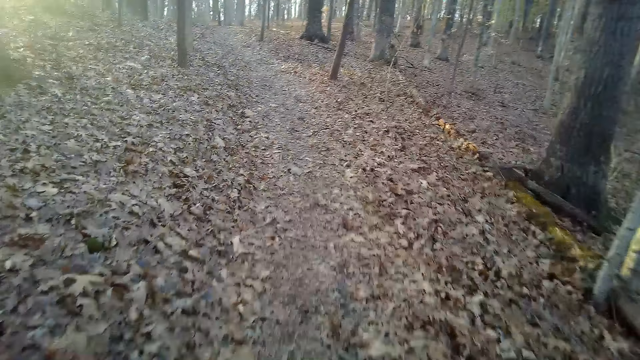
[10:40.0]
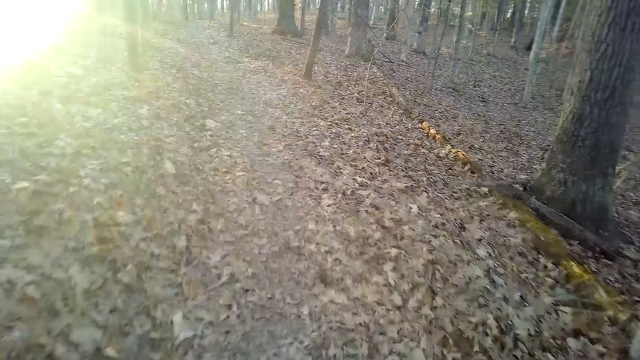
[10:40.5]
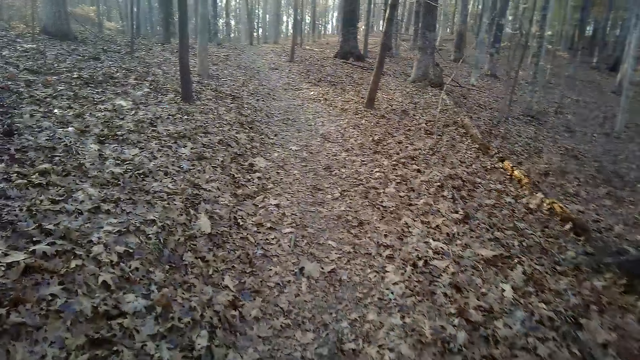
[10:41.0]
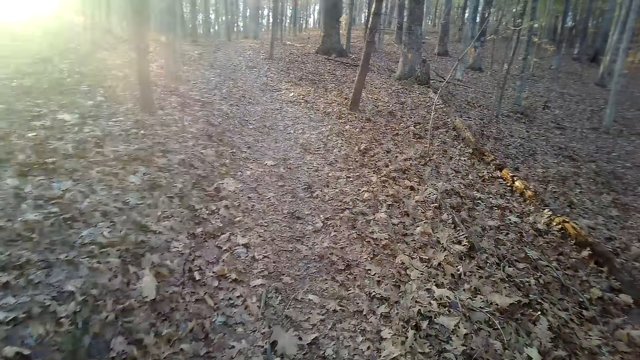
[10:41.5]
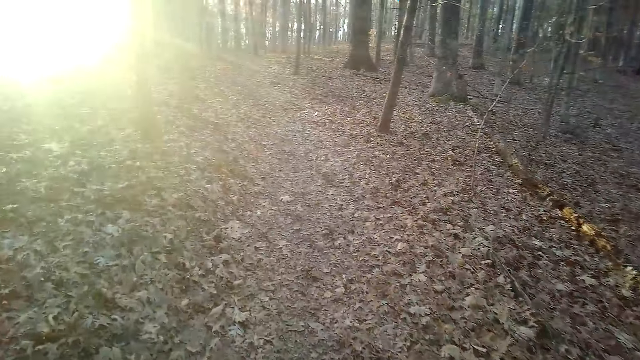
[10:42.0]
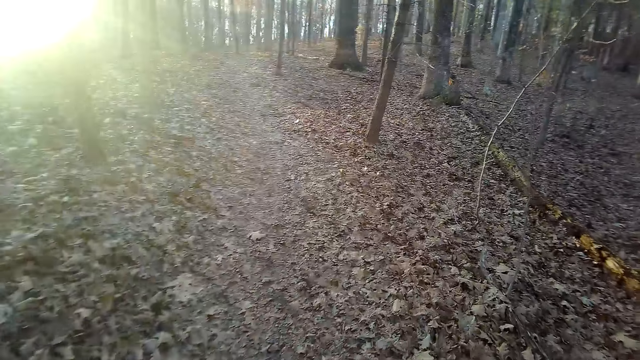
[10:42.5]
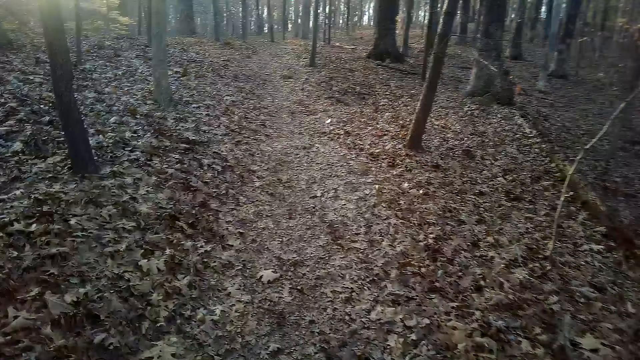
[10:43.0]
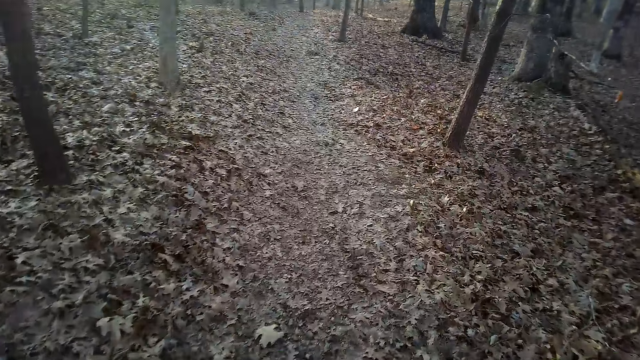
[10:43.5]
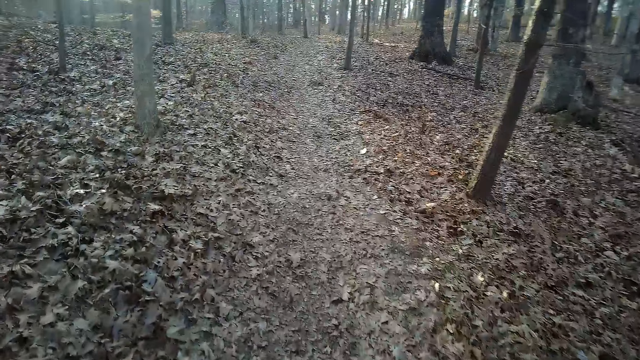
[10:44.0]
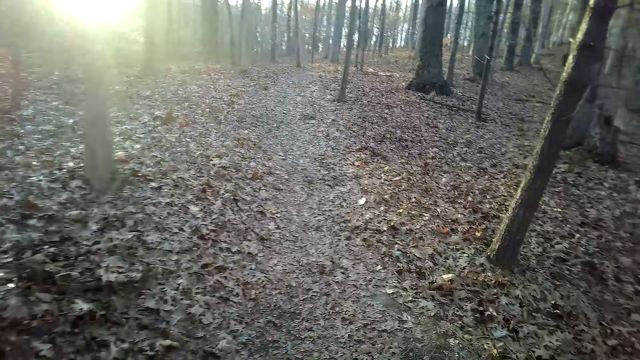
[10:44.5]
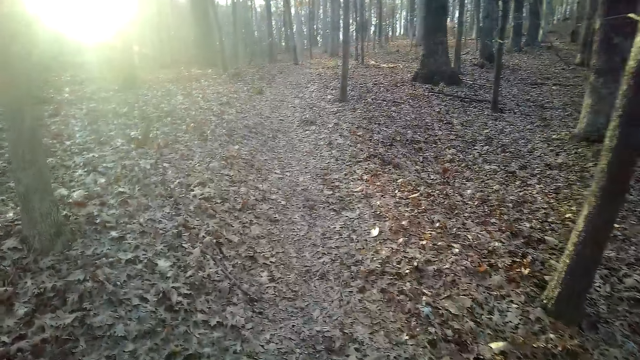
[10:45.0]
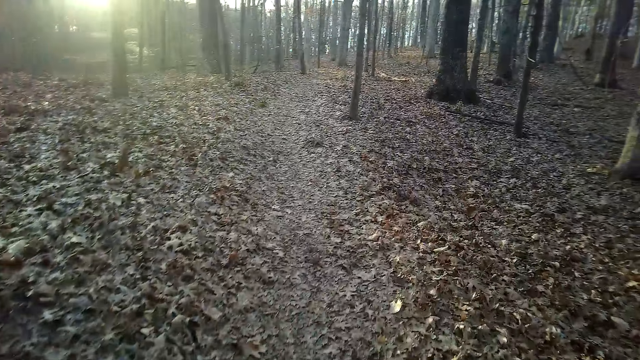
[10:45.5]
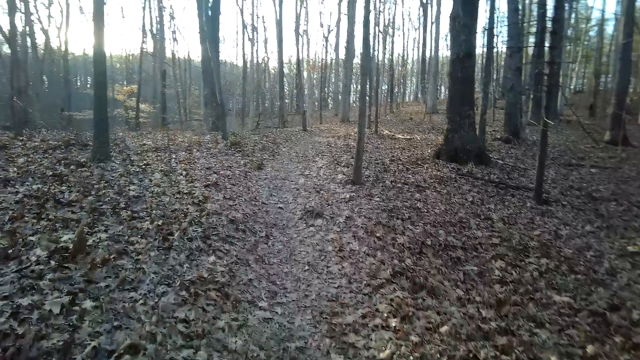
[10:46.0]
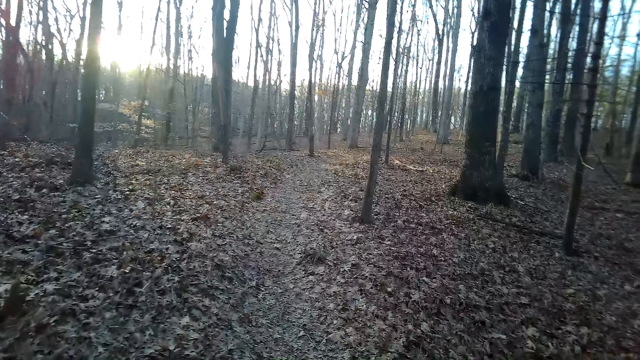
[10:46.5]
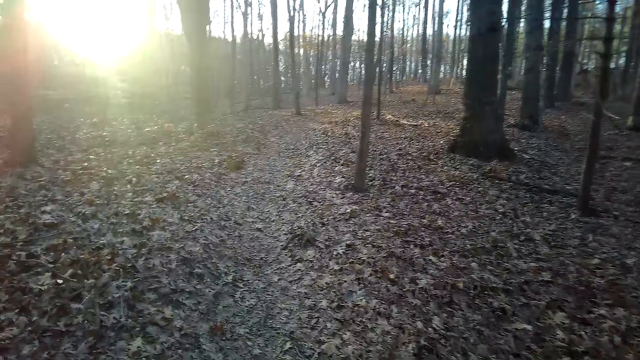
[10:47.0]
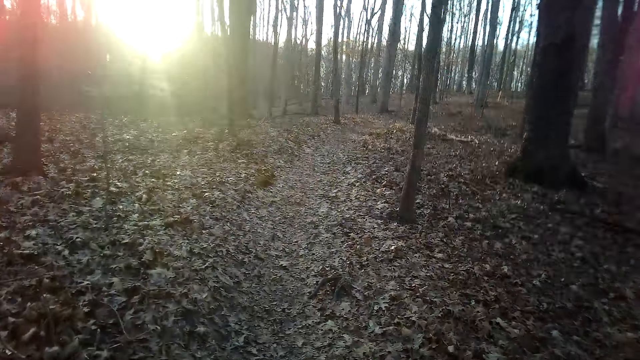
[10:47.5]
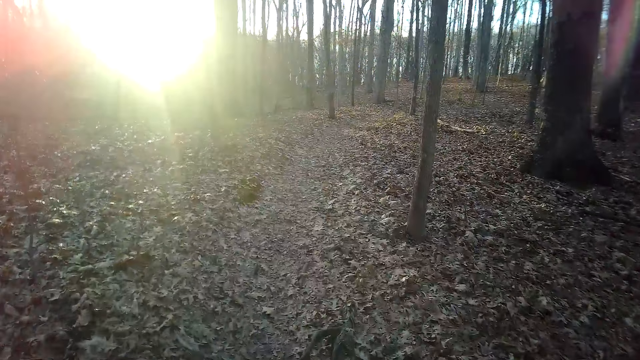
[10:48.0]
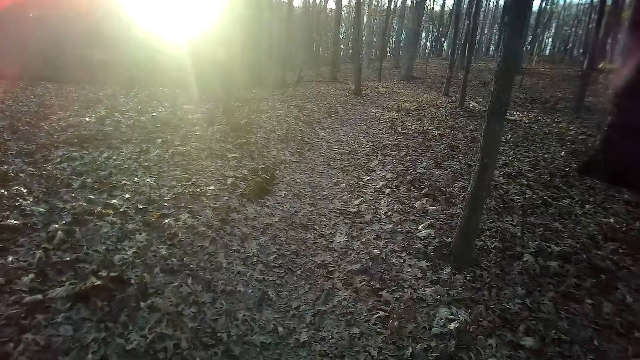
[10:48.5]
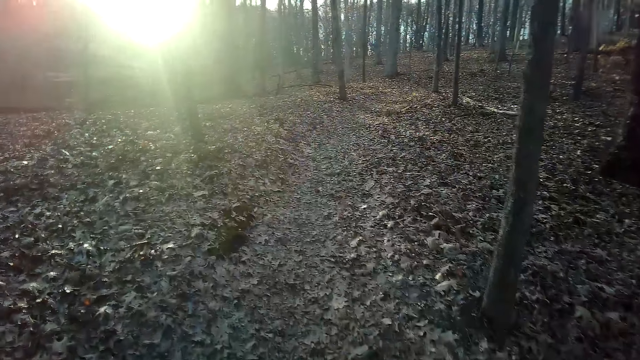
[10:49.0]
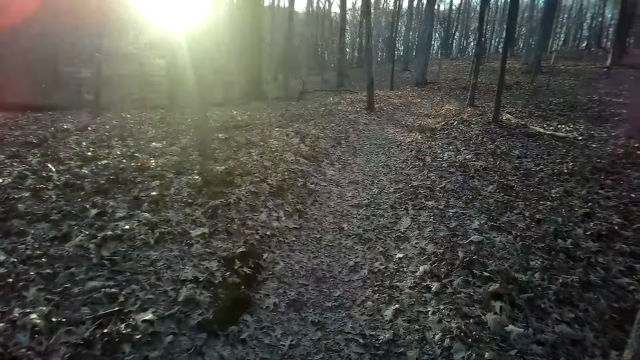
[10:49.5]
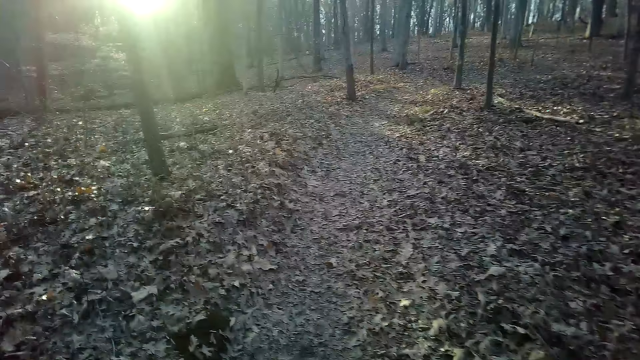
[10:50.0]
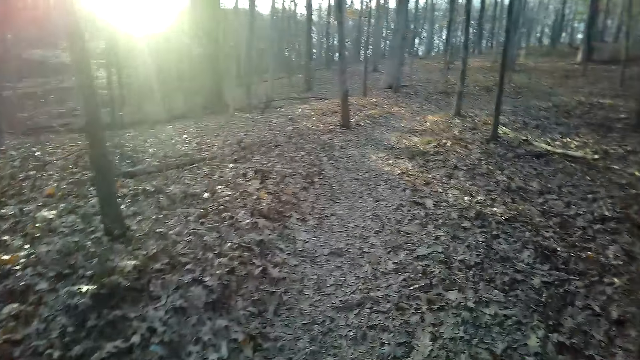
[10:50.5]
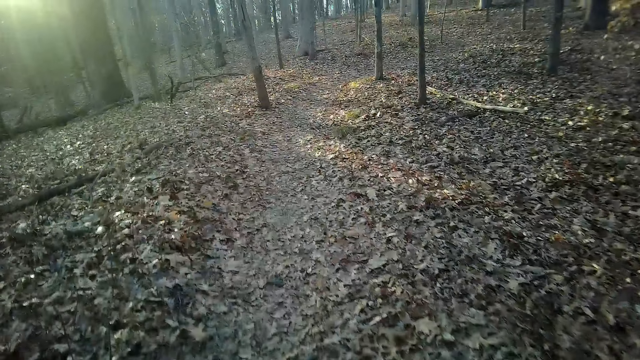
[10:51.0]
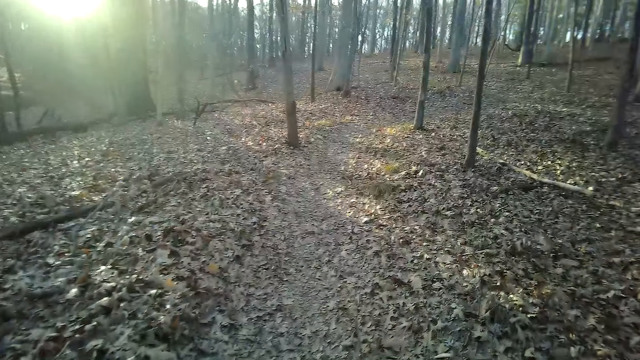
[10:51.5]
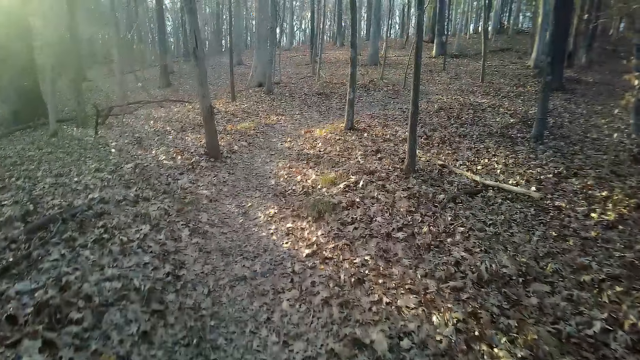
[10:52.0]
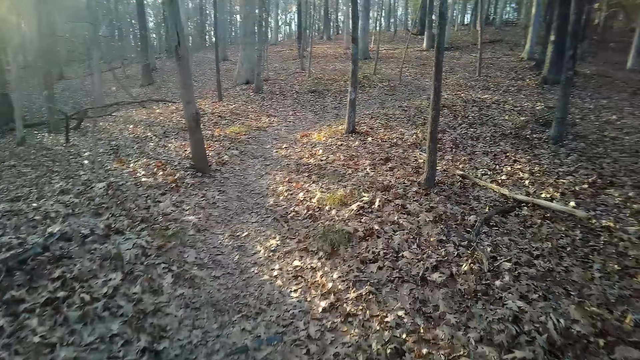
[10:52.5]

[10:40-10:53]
The camera wearer inhales.

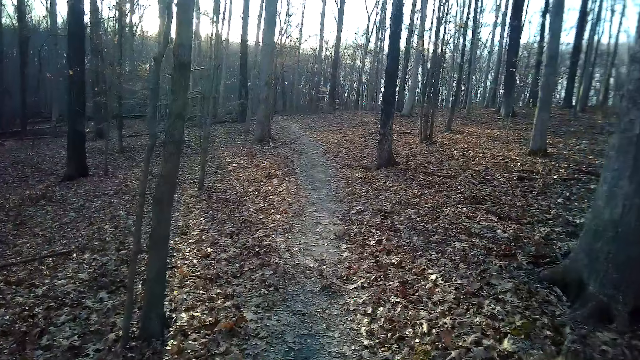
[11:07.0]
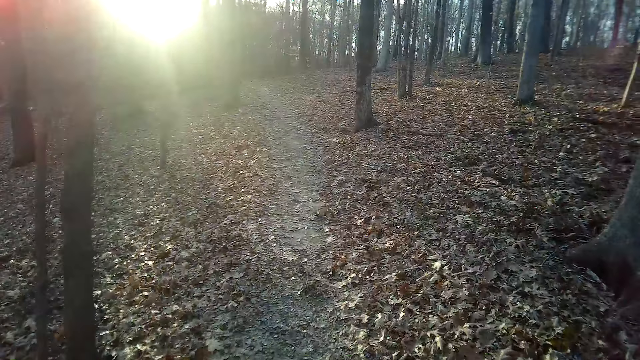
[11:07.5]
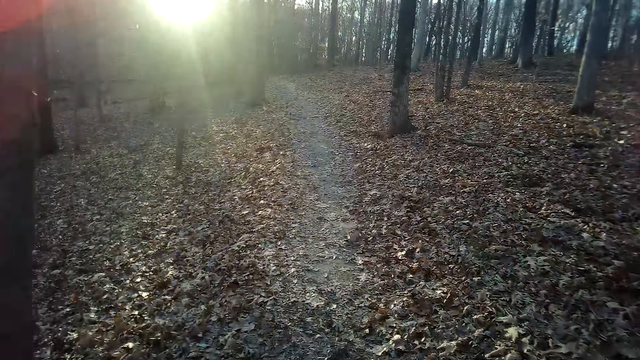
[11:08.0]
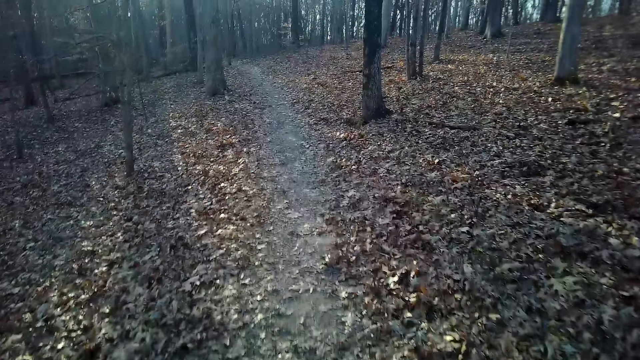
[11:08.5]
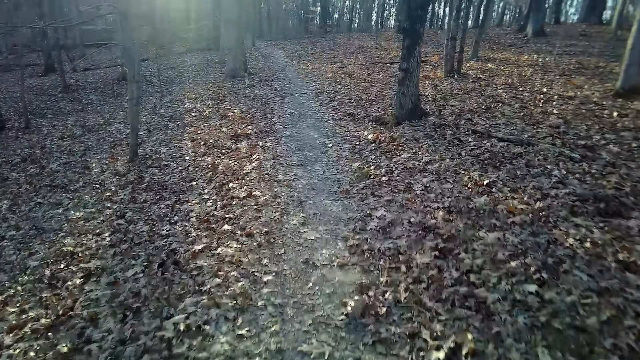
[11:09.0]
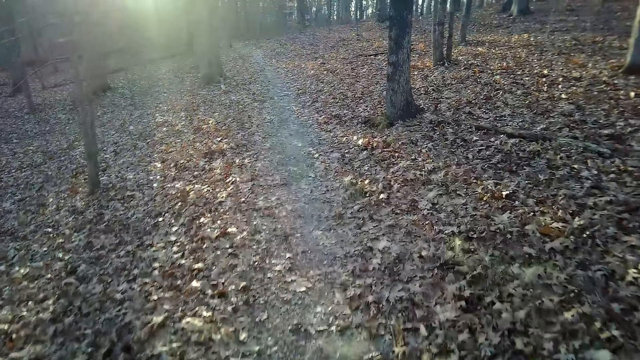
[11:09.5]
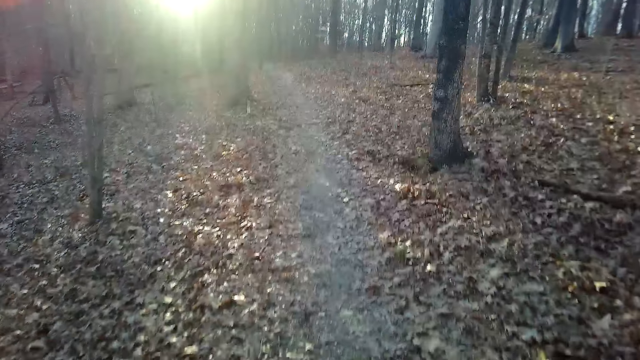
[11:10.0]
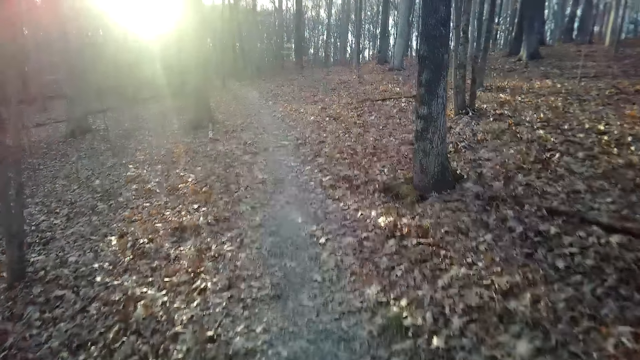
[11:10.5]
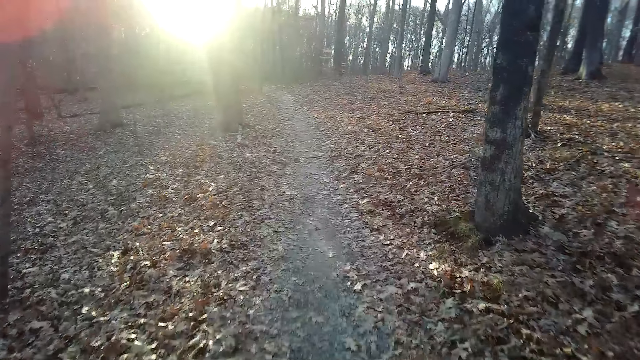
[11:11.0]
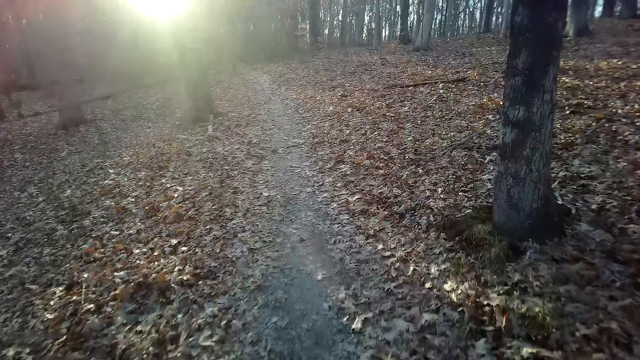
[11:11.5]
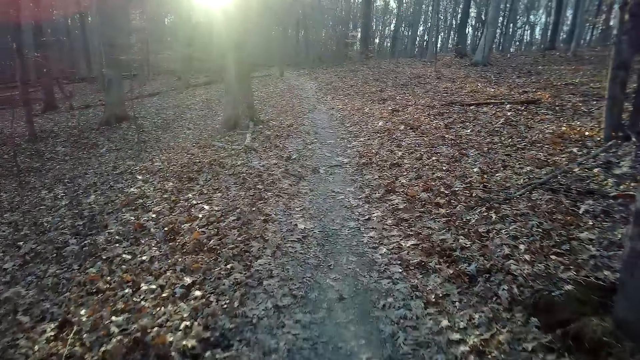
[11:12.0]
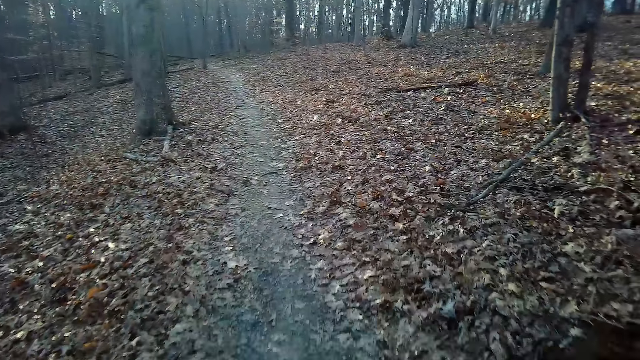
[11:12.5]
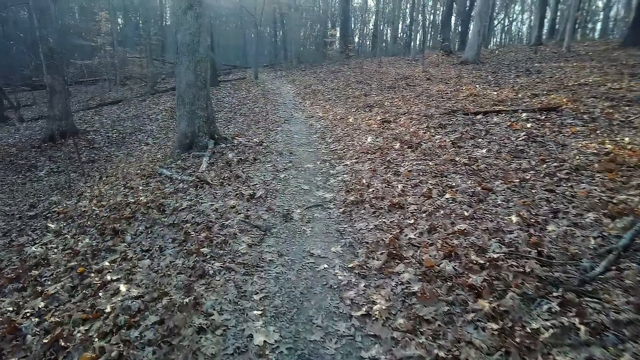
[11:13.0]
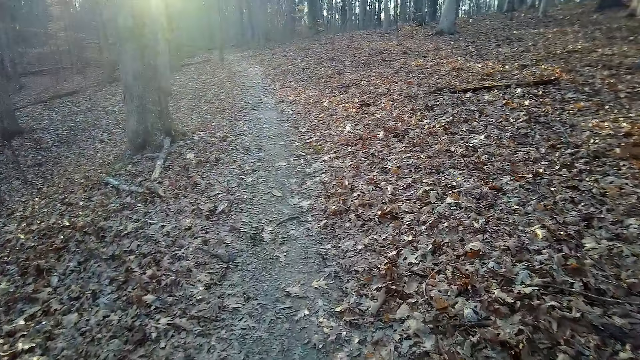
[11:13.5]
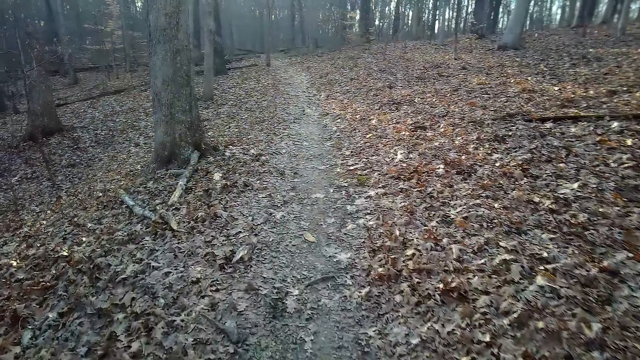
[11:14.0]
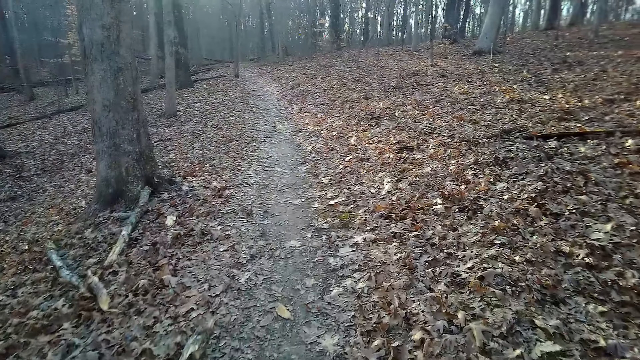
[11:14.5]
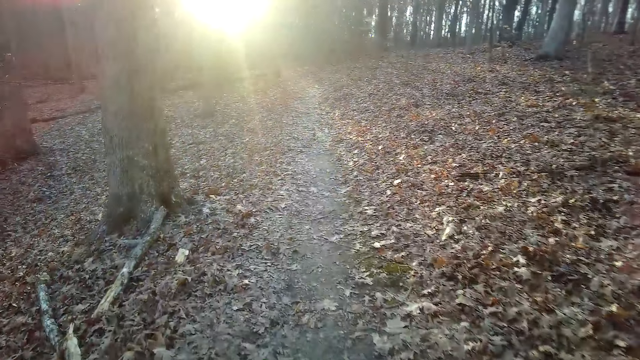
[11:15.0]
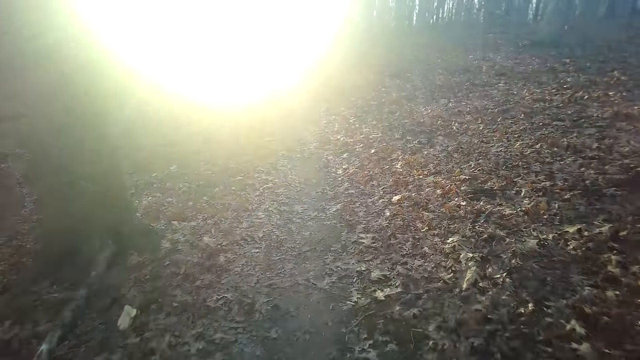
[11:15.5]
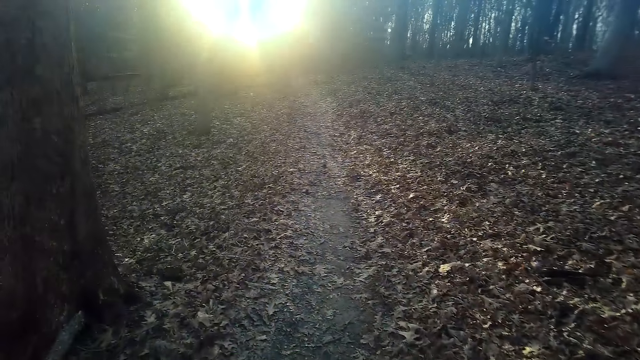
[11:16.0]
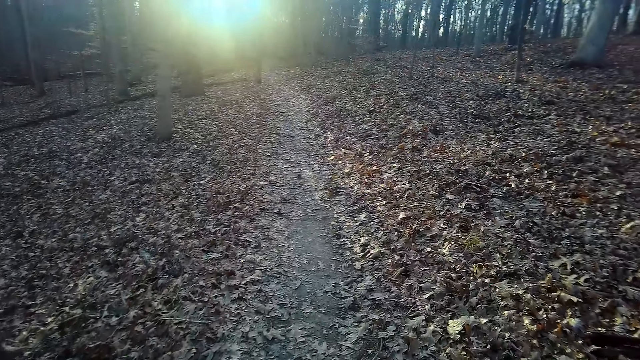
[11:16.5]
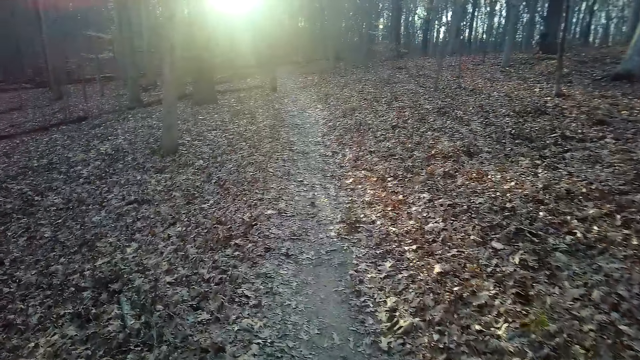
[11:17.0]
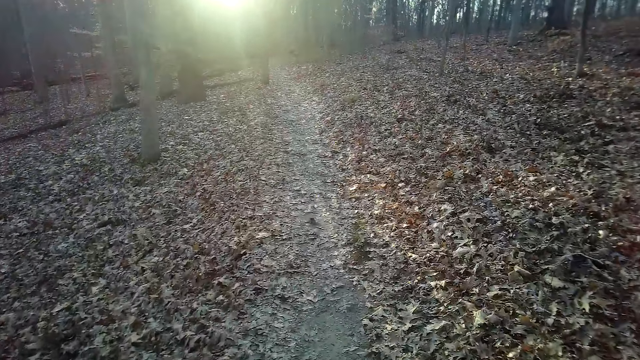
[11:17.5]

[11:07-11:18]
The camera wearer walks down the forest.
